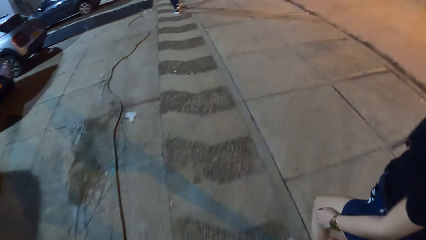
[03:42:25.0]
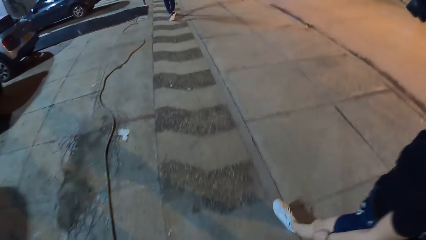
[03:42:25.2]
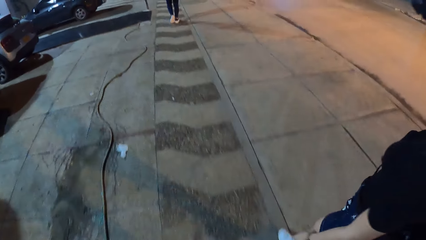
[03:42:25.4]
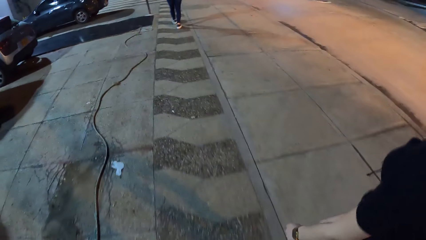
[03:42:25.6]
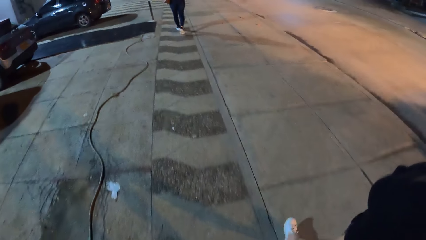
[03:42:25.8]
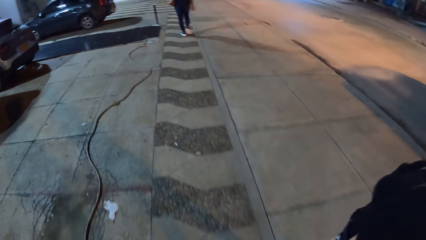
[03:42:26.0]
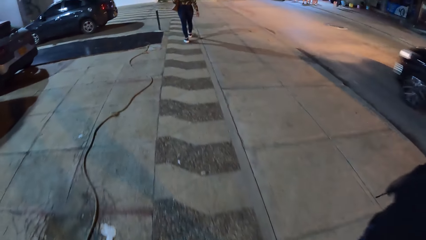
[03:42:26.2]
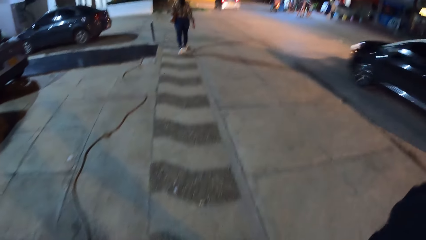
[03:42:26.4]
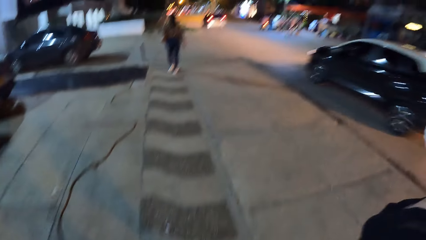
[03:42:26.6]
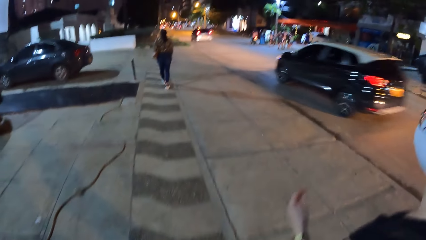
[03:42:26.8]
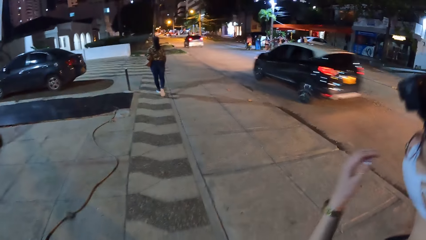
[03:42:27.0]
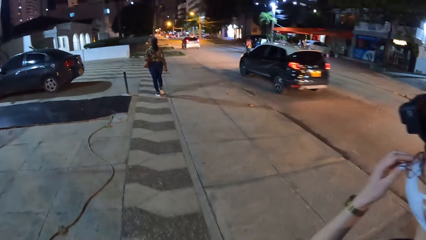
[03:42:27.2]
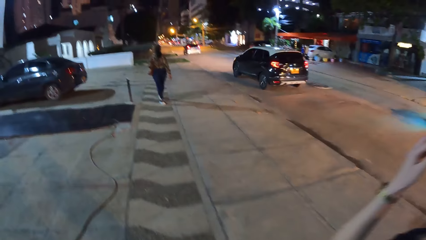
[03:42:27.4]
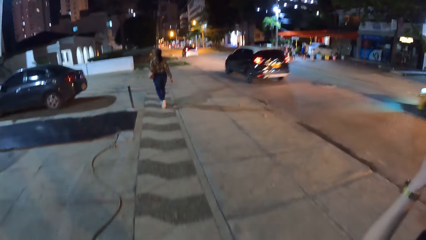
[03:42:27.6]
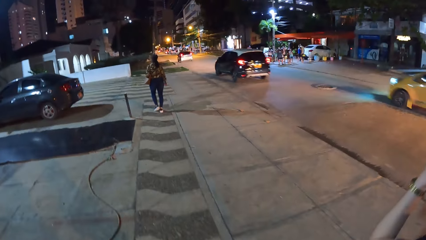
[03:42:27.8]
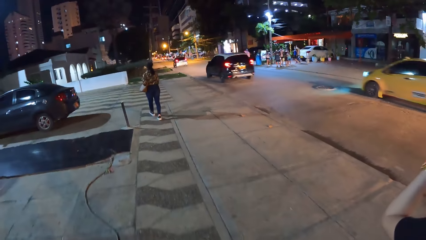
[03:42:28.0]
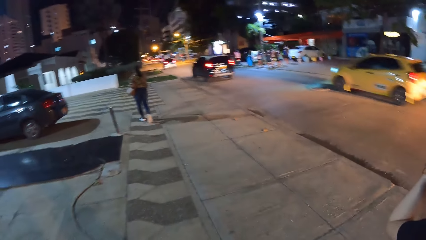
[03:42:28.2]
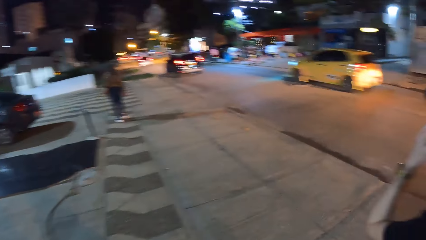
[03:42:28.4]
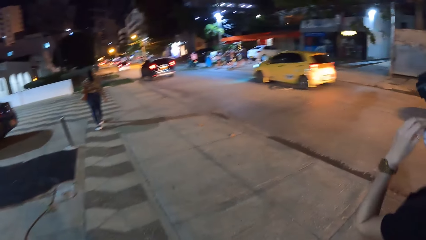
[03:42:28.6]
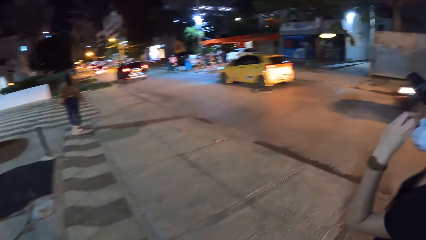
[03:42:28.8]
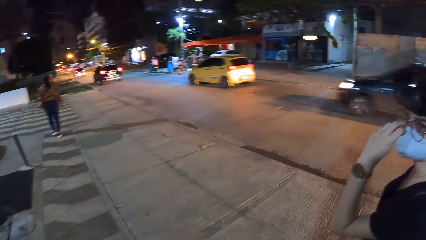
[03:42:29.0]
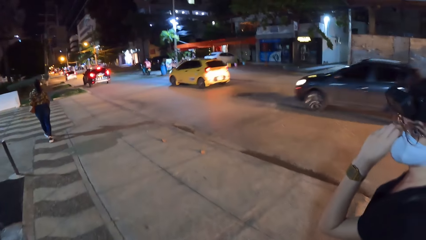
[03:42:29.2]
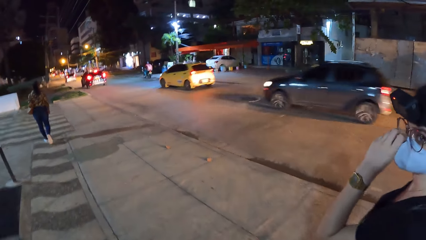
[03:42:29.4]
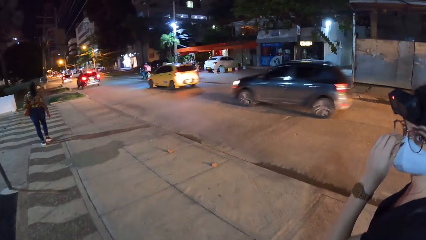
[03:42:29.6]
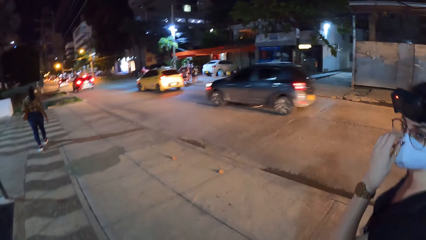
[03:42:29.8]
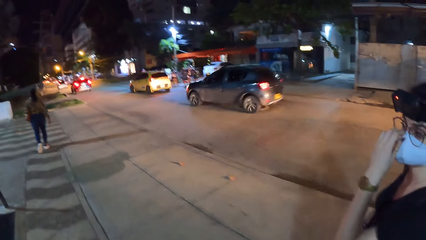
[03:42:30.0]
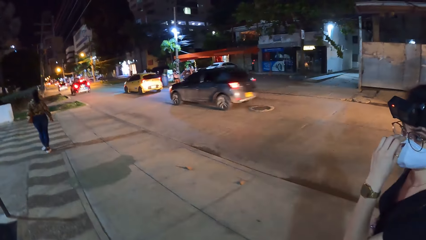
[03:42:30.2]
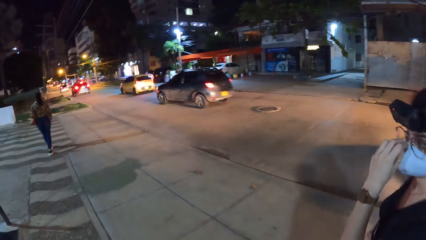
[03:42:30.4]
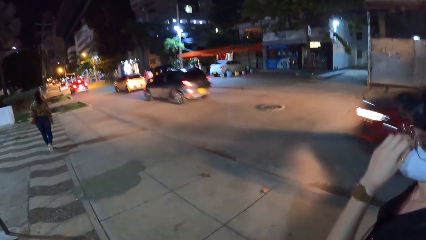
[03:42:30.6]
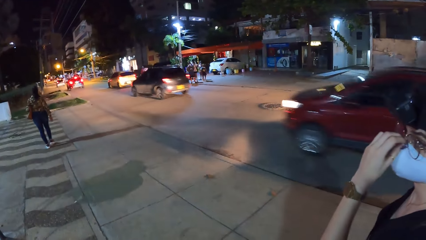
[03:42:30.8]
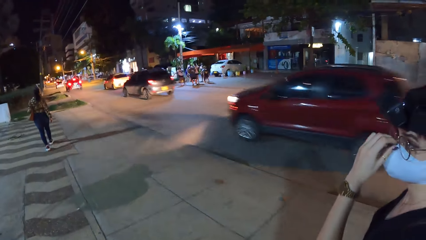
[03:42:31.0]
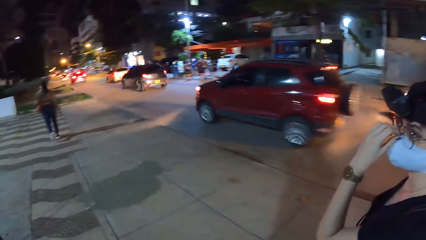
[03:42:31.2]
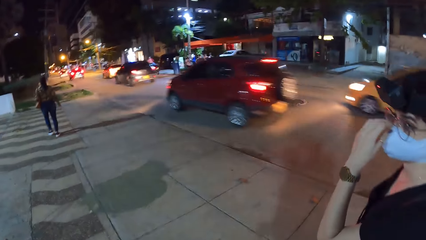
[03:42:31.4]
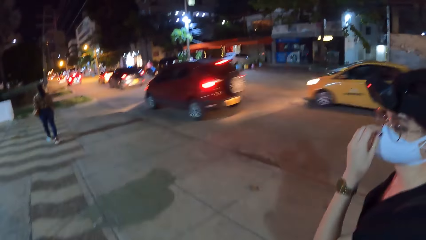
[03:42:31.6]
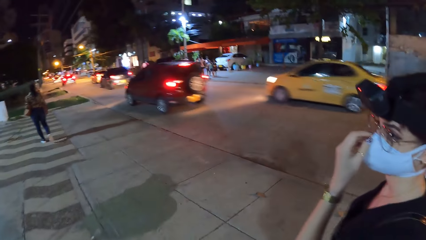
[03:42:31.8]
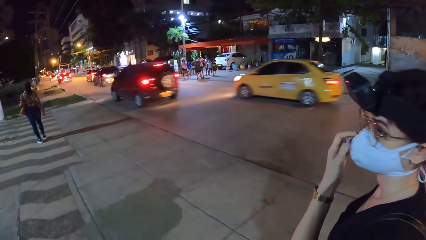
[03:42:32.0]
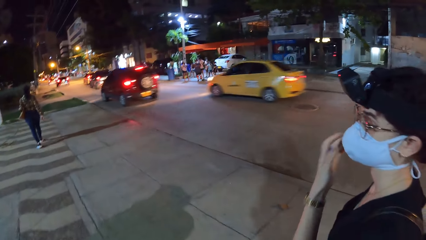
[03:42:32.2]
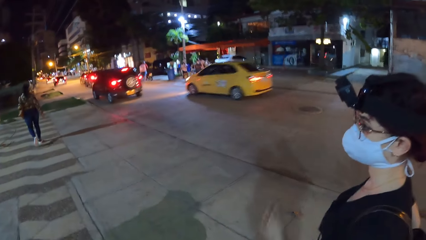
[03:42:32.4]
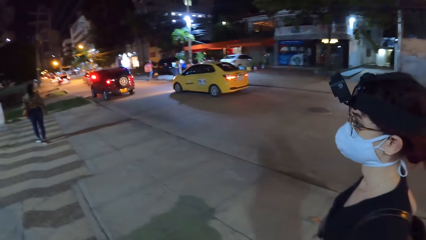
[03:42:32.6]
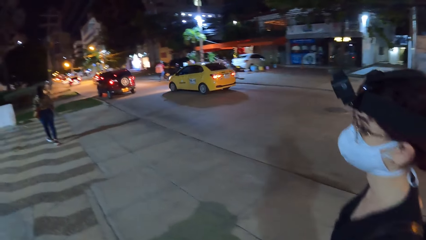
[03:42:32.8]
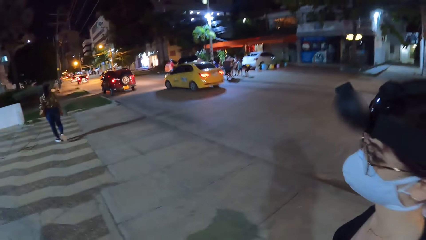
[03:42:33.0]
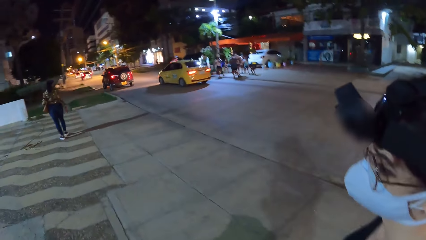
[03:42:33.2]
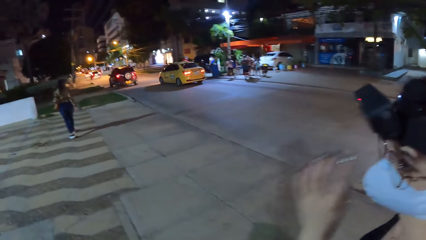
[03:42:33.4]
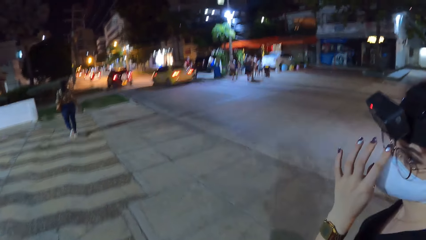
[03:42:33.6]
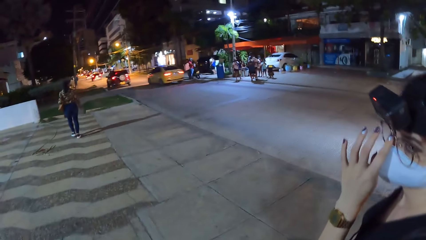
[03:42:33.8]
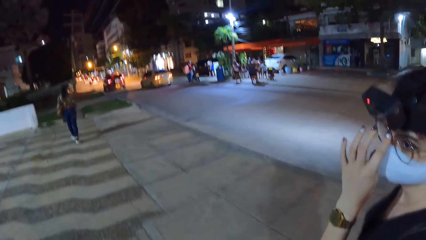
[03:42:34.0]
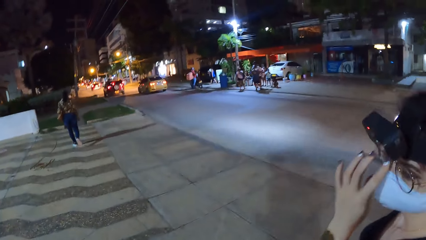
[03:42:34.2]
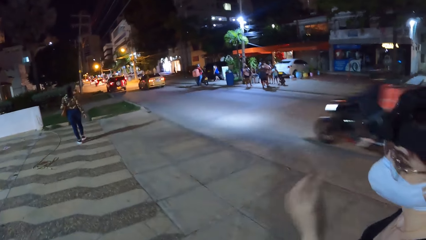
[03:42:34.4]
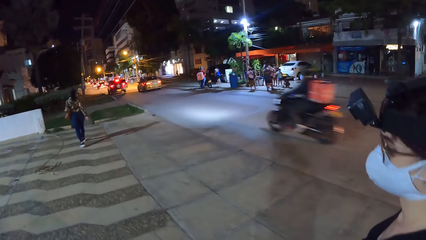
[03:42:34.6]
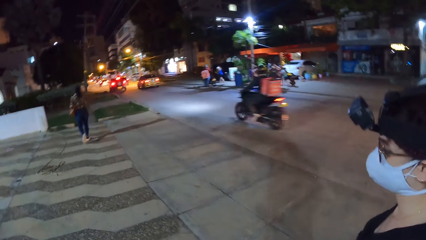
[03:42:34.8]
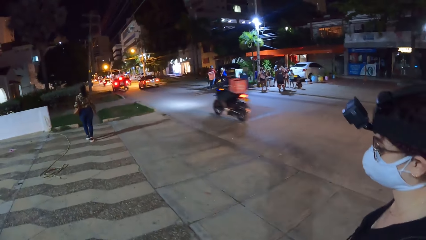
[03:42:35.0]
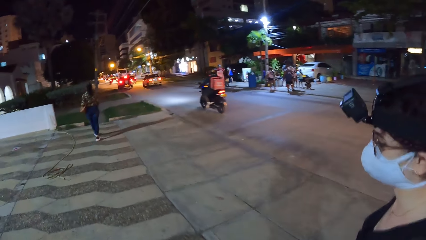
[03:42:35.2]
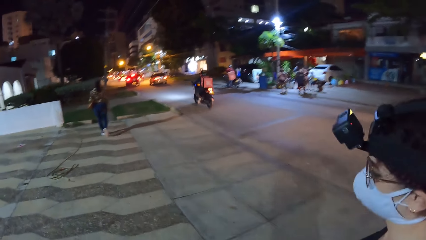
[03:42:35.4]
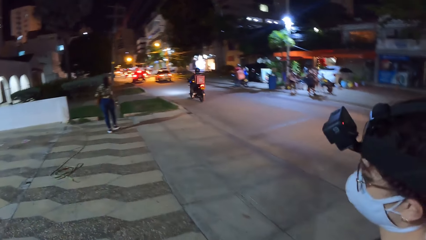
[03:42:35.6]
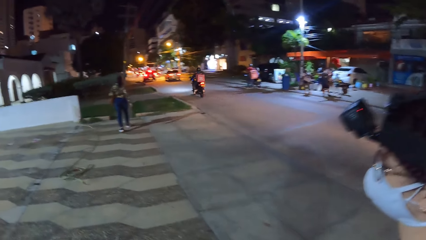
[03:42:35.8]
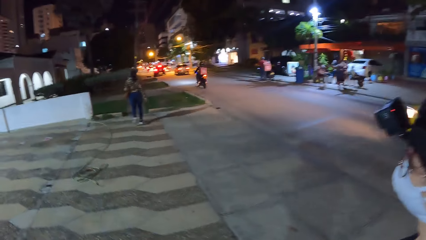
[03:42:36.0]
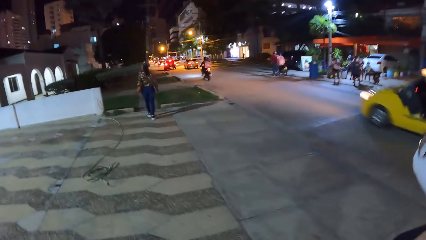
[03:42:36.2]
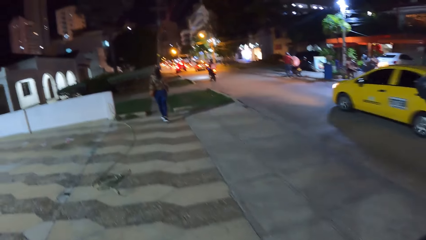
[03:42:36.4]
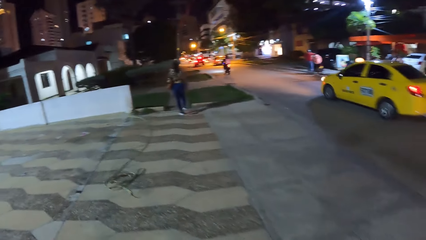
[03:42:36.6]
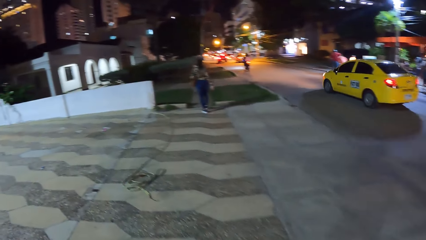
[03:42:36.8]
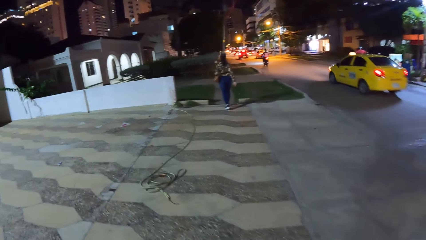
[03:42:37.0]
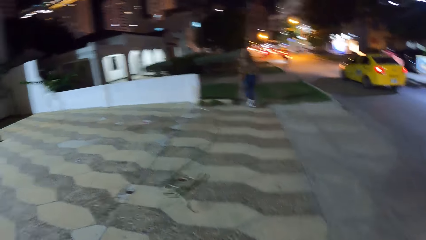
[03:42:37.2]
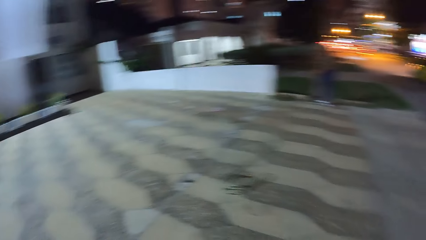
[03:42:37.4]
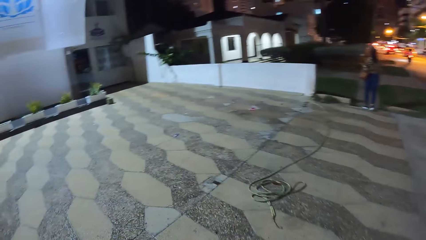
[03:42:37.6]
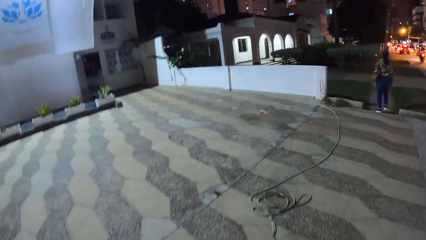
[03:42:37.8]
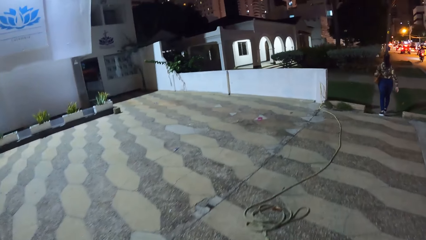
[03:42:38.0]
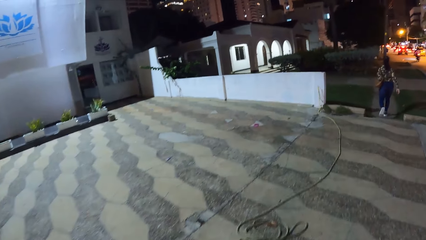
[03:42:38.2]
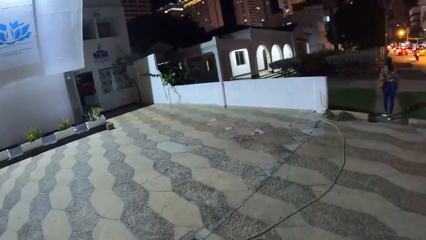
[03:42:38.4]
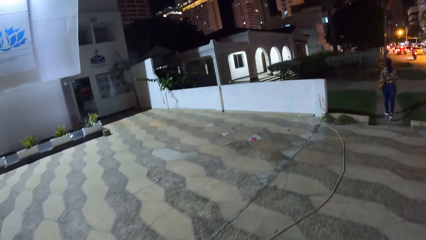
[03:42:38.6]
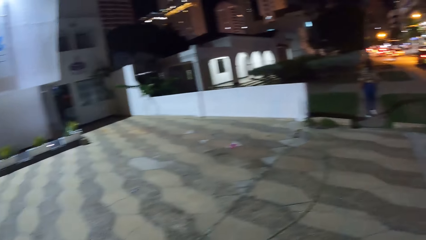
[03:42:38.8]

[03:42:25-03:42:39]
The camera wearer adjusts the glasses. The woman adjusts her face mask with her left hand. The woman adjusts her glasses with her left hand.
